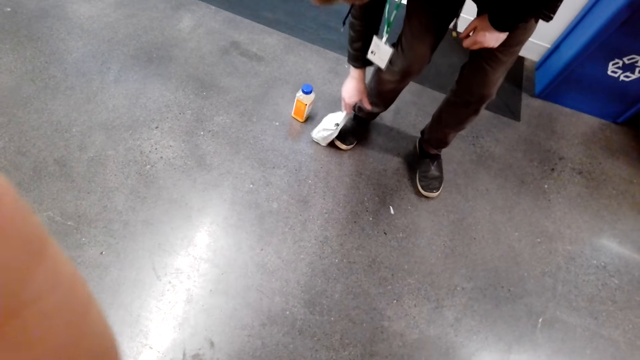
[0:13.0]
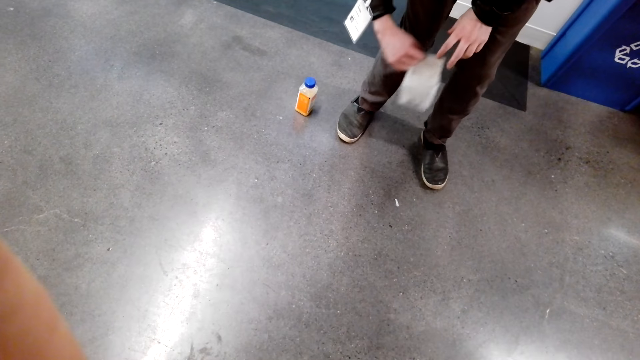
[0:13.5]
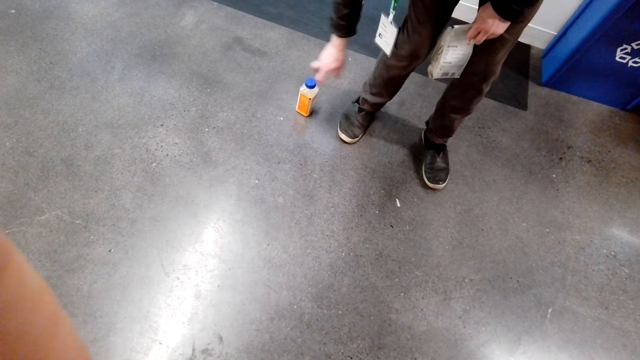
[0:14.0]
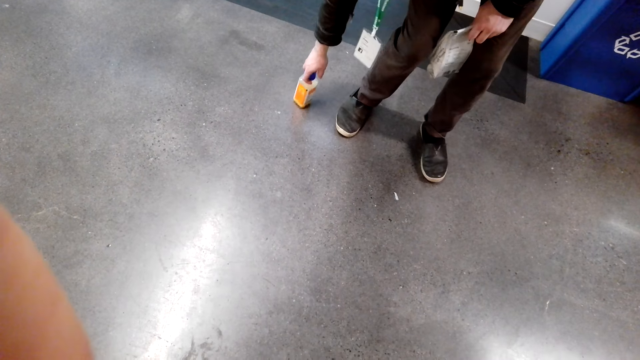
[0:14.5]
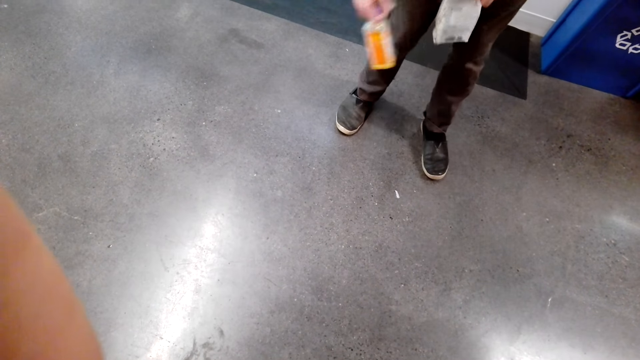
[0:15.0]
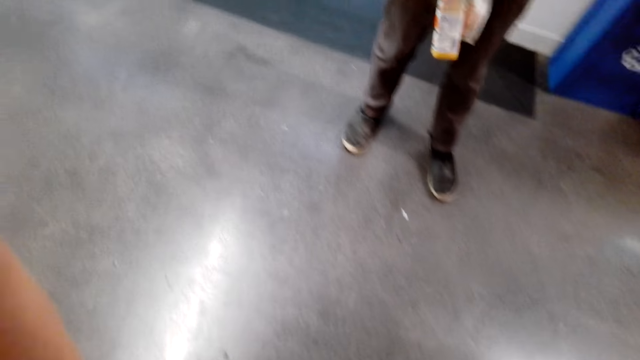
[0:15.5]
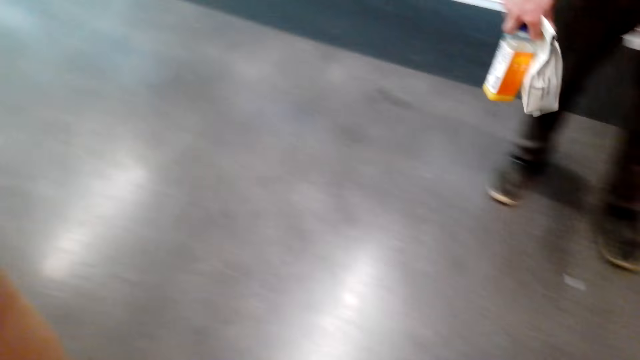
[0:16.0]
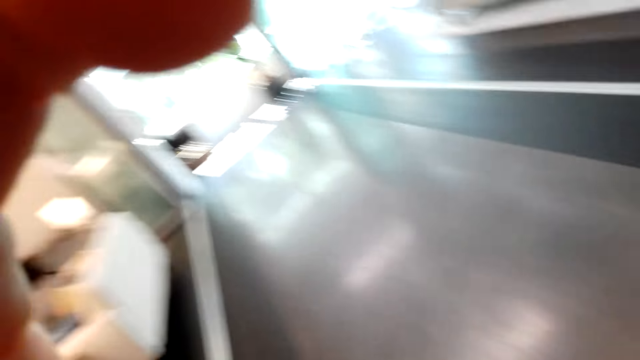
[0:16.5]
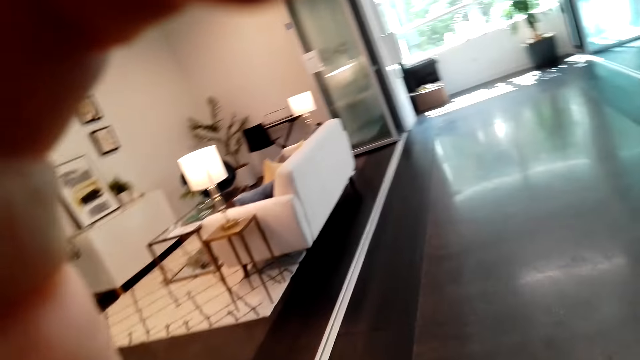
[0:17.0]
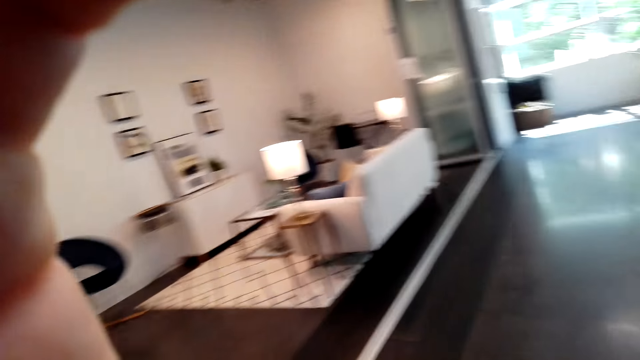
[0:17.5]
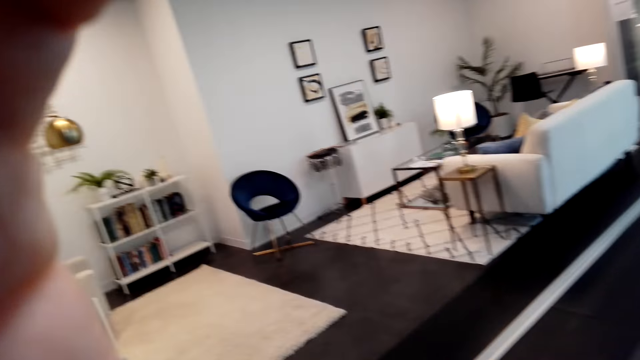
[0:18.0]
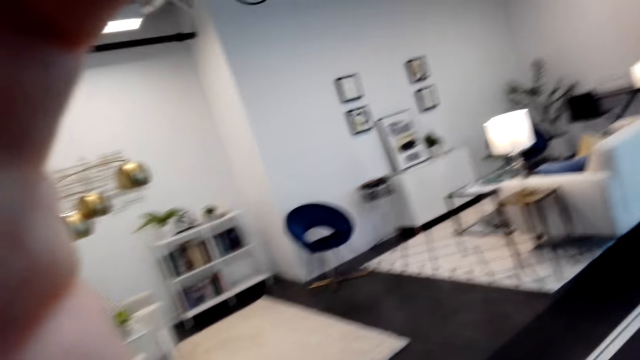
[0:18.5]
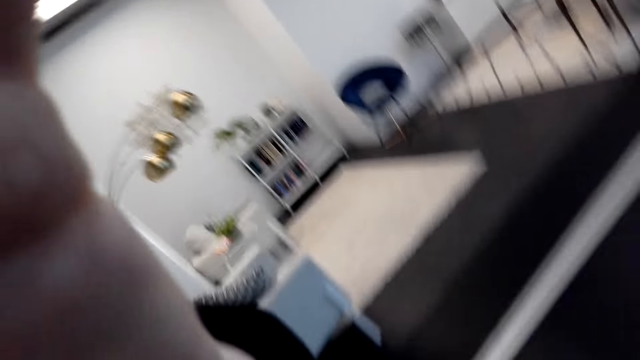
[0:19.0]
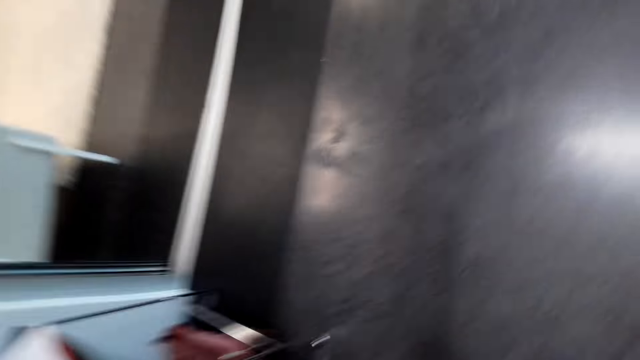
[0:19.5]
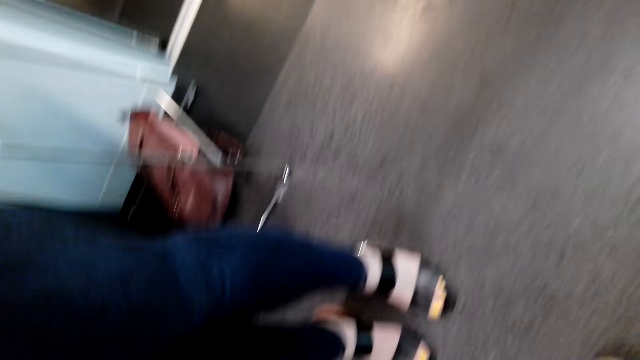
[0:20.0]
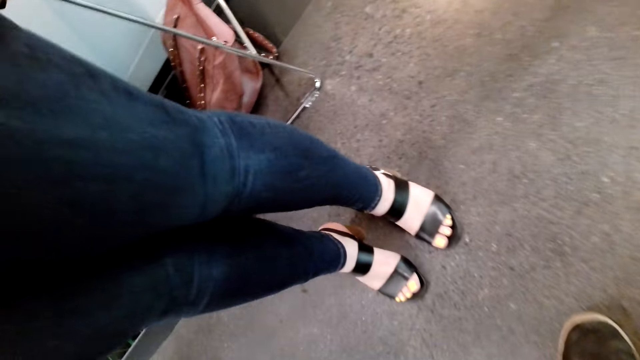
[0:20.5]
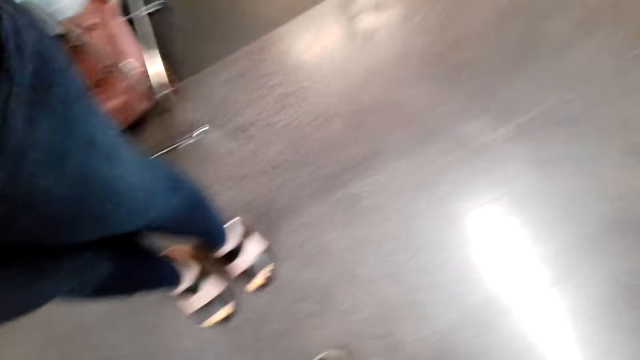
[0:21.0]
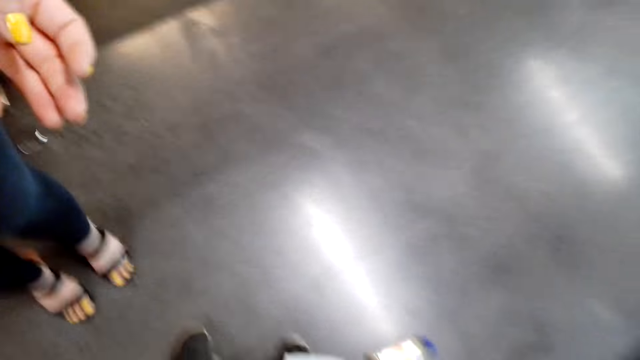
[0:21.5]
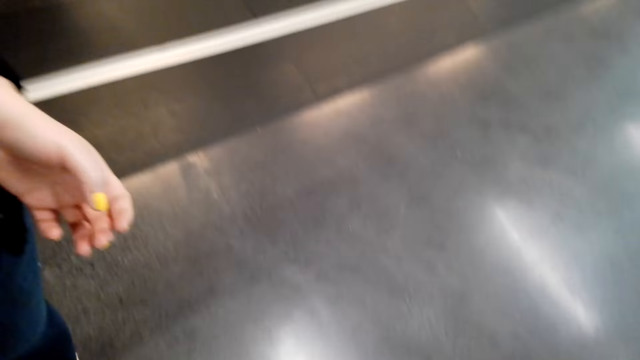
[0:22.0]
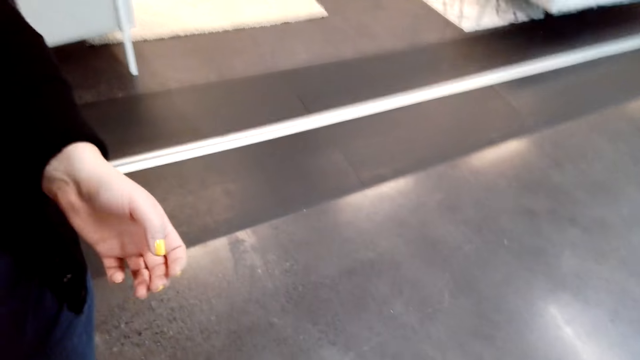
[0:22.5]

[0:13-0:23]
A man picks something on the floor. A lady talks with the camera wearer. The camera wearer looks around the house. They hold the camera.

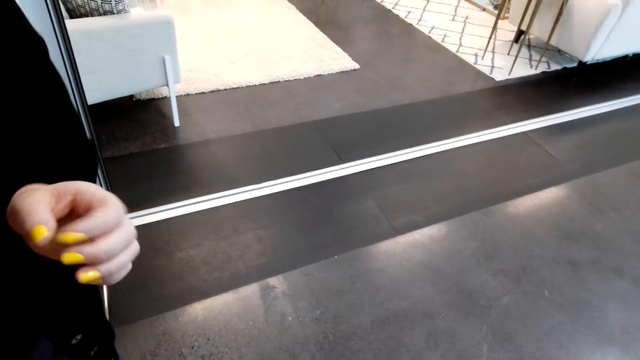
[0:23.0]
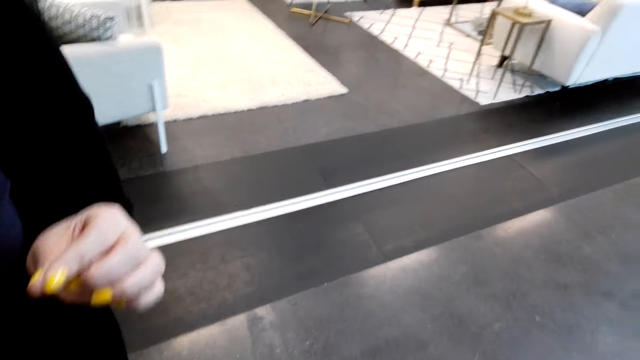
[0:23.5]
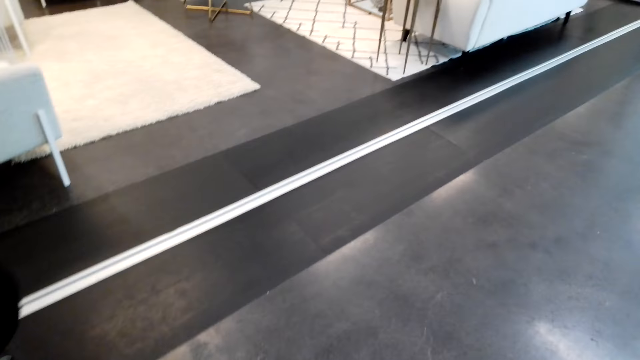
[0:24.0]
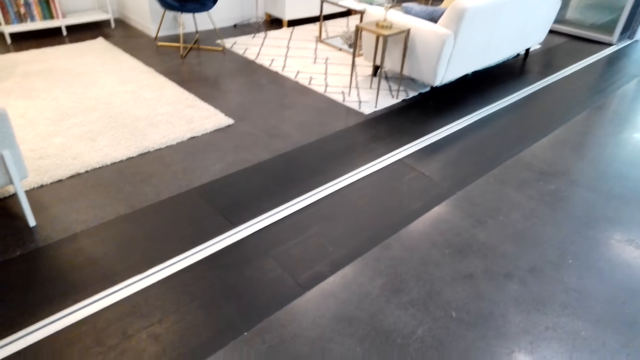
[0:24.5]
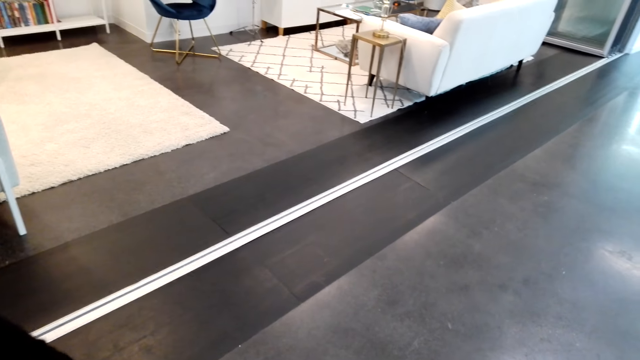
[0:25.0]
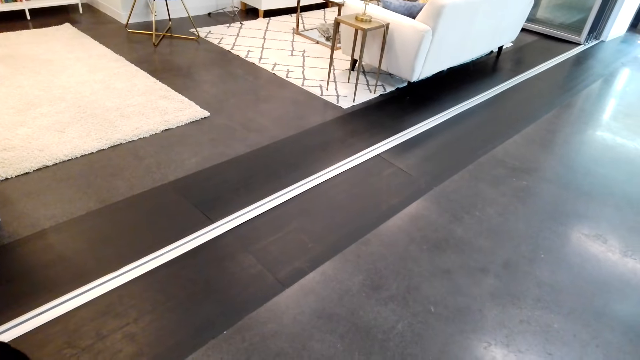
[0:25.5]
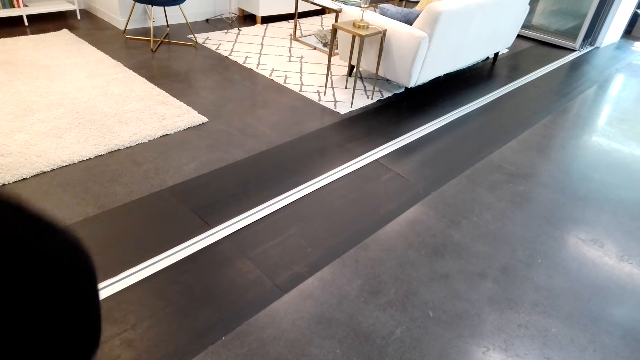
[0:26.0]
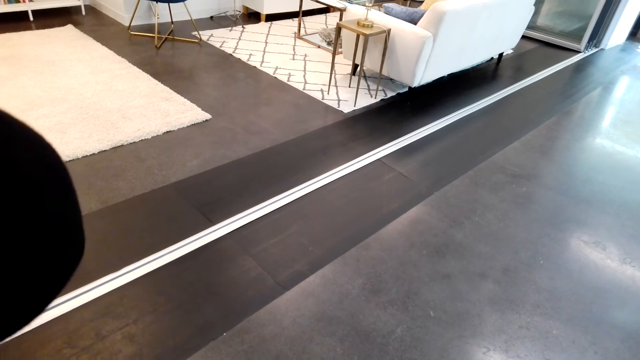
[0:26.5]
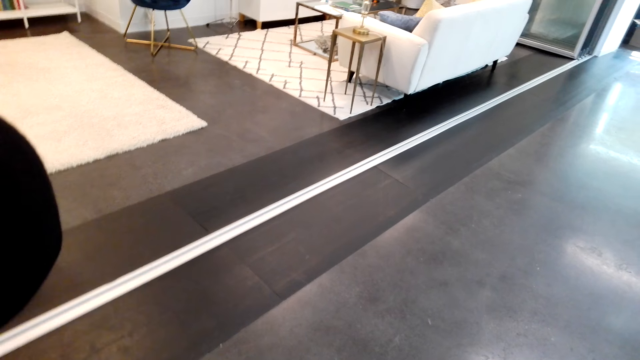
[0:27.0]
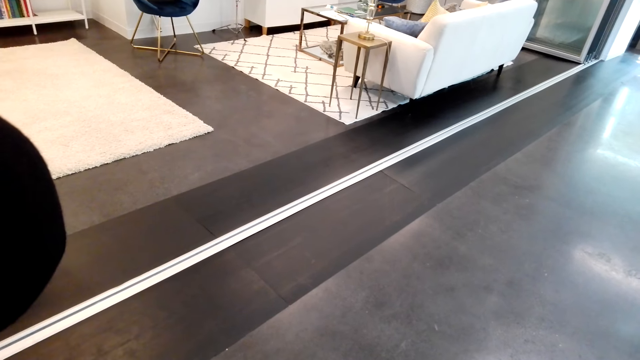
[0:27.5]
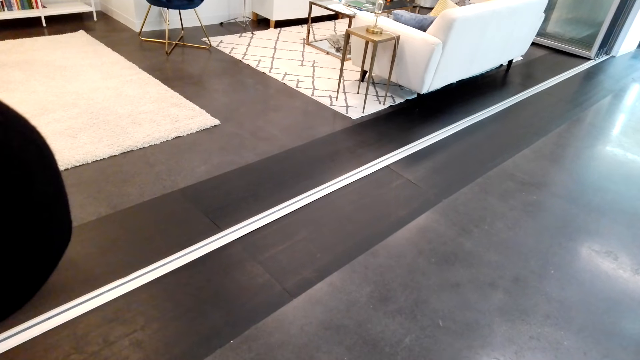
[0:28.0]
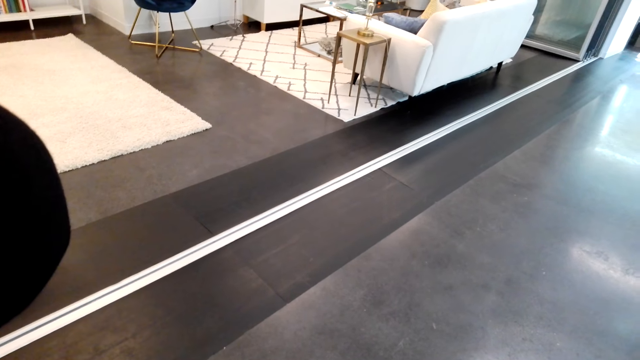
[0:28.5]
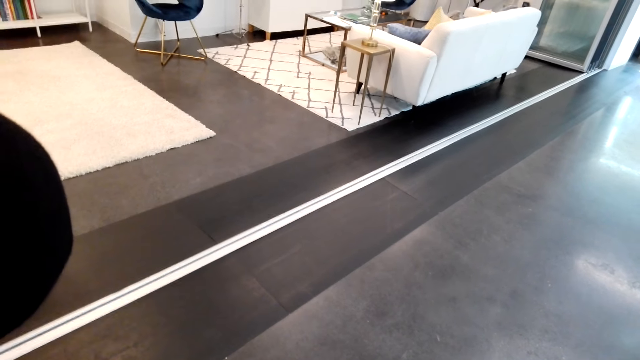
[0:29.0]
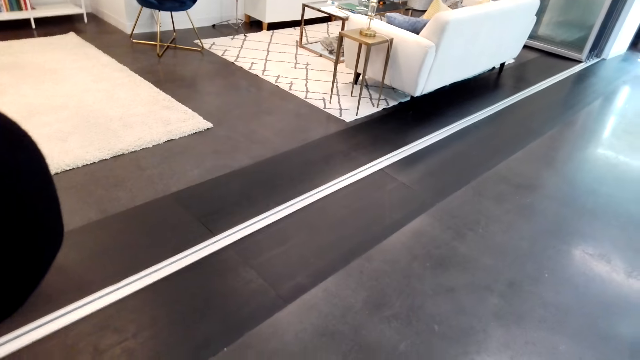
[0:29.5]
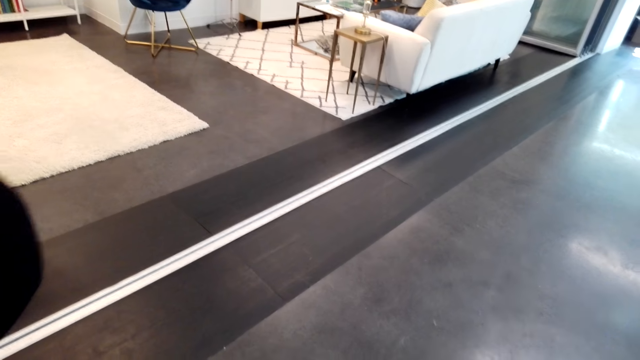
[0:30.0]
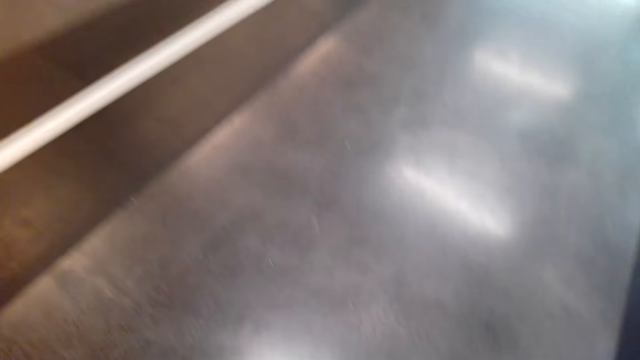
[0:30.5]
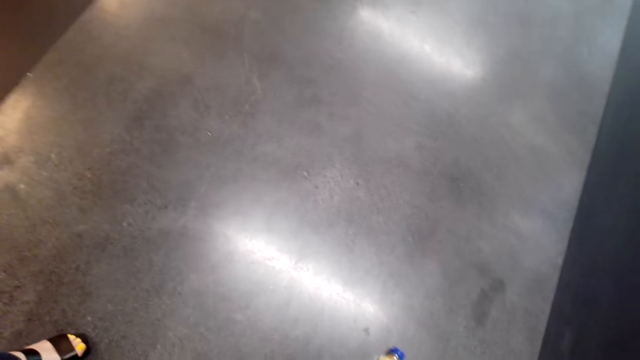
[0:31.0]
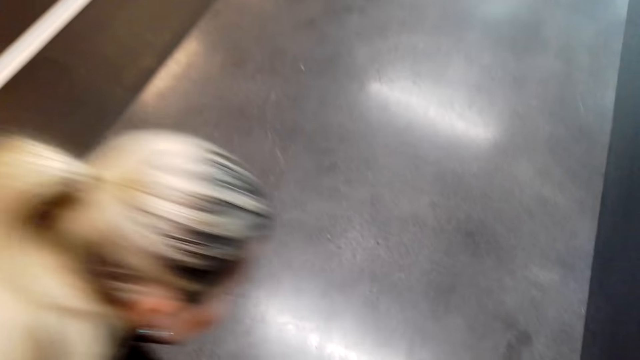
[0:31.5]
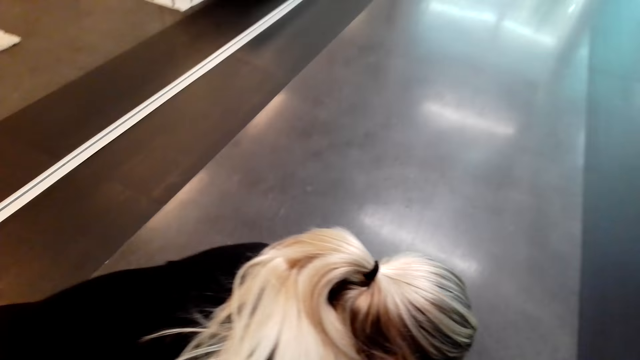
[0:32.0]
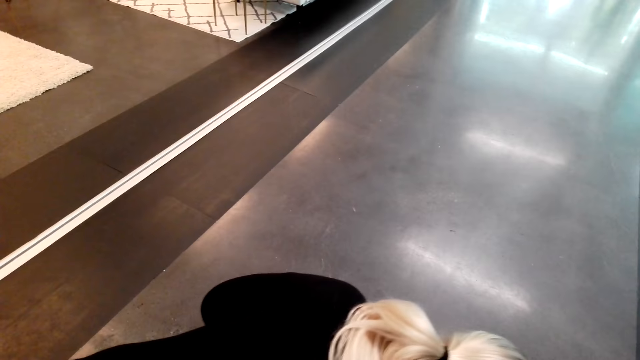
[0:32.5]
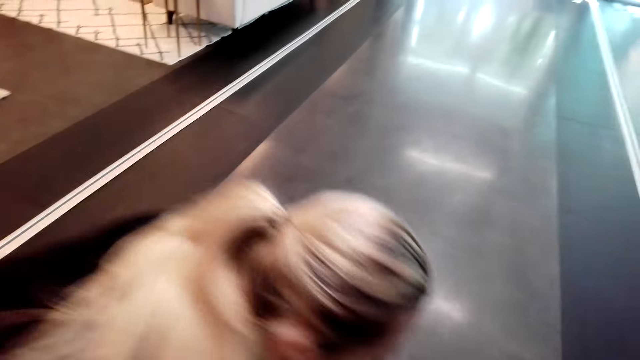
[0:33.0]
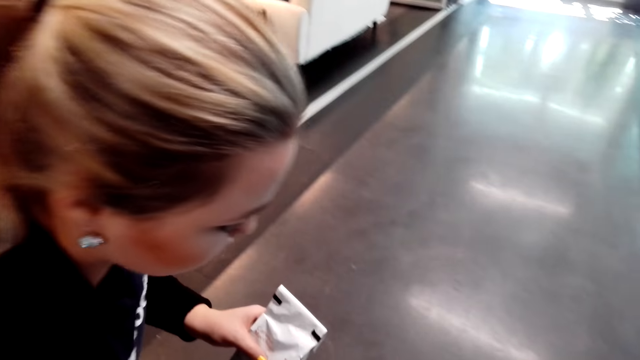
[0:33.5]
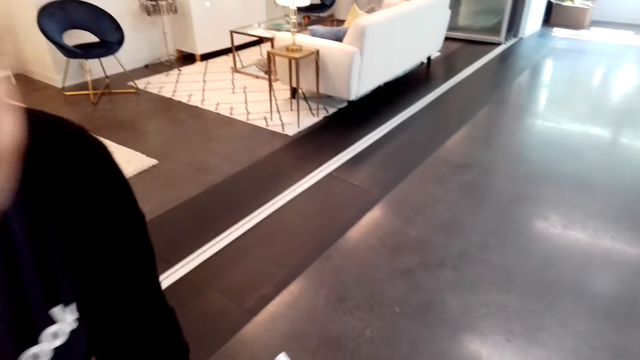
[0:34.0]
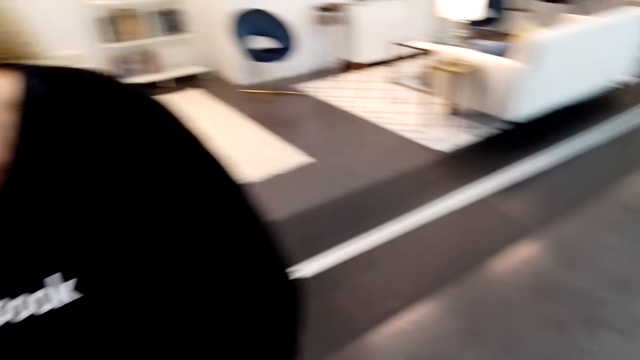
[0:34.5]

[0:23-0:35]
The camera wearer looks around. A lady talks with the camera wearer. The camera wearer talks with the lady. The lady bends and holds something.
